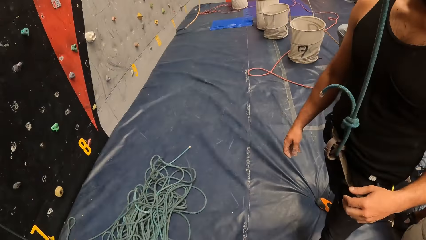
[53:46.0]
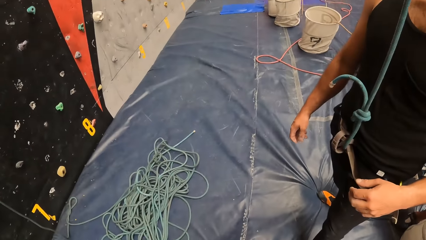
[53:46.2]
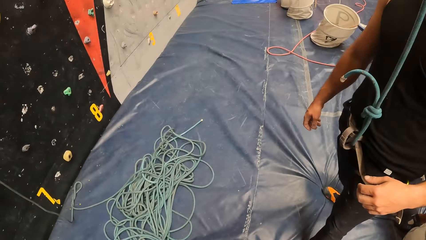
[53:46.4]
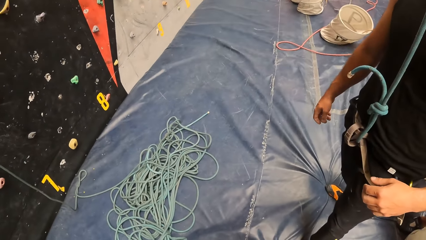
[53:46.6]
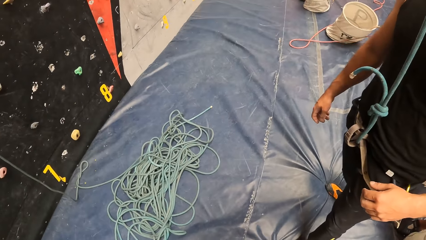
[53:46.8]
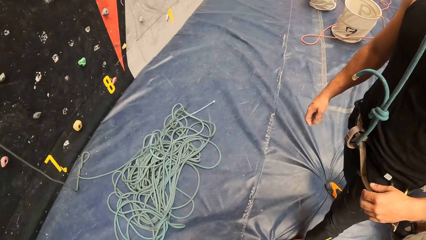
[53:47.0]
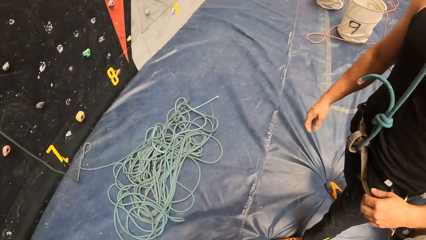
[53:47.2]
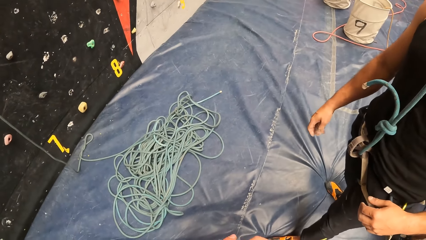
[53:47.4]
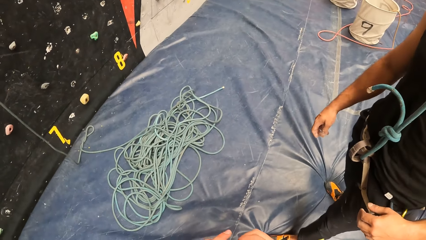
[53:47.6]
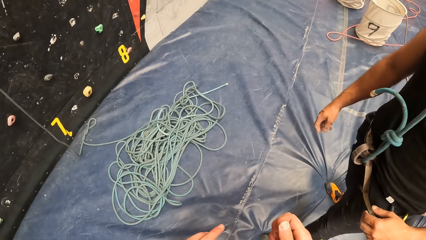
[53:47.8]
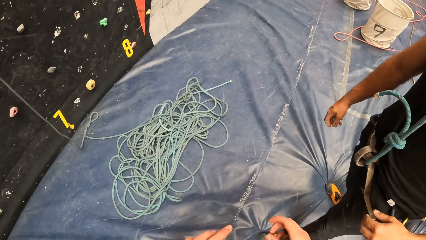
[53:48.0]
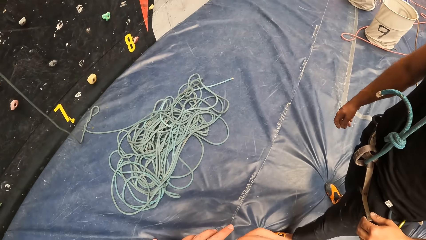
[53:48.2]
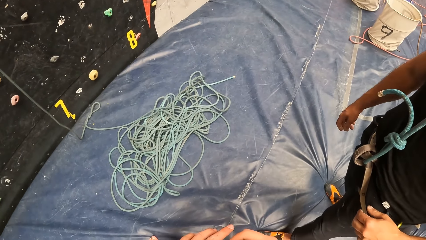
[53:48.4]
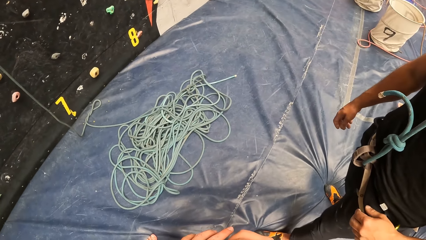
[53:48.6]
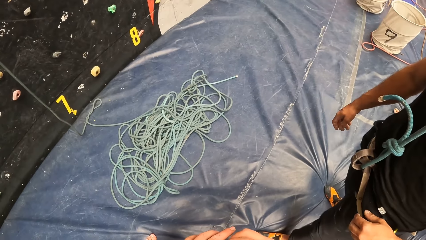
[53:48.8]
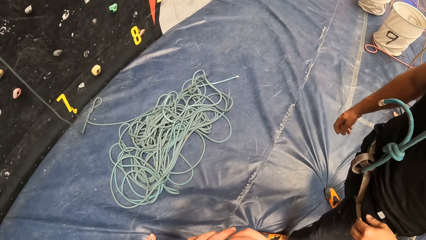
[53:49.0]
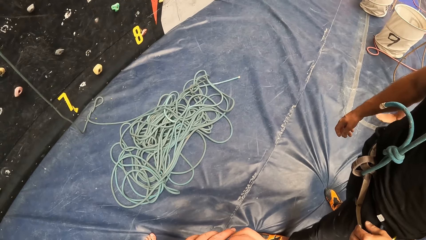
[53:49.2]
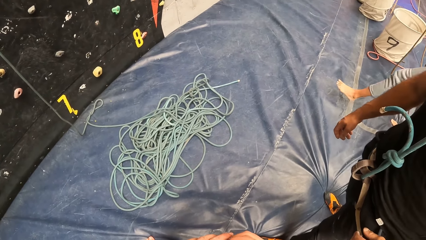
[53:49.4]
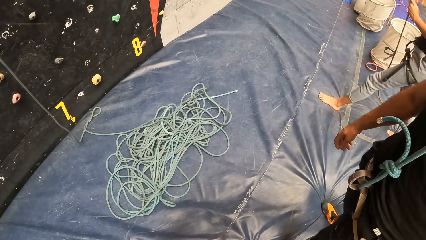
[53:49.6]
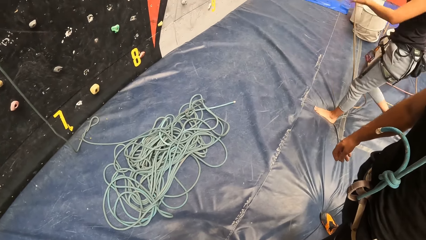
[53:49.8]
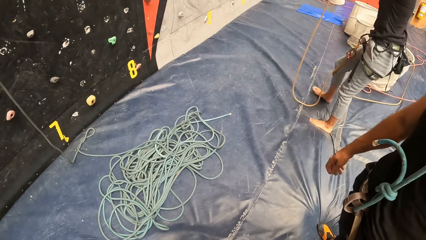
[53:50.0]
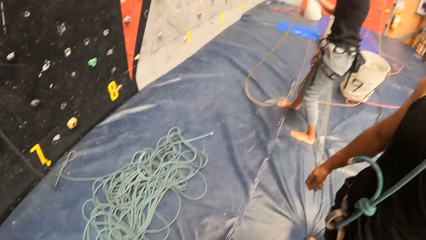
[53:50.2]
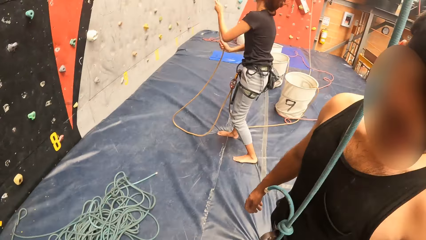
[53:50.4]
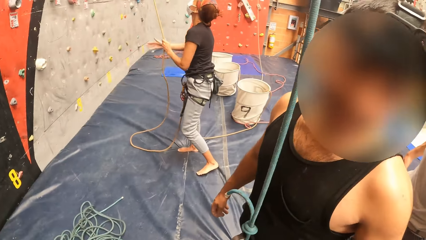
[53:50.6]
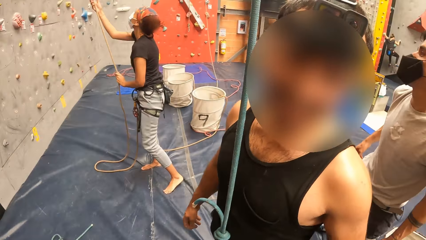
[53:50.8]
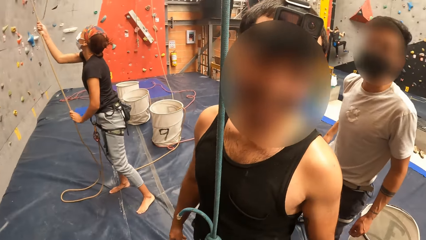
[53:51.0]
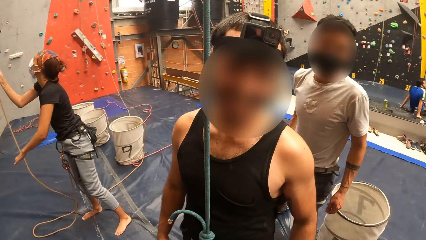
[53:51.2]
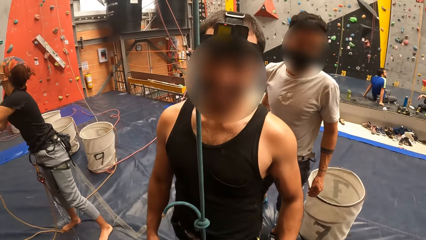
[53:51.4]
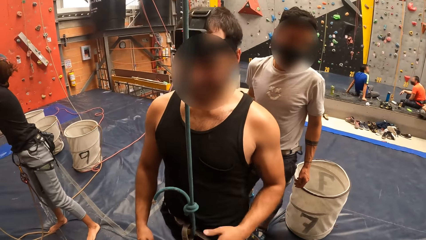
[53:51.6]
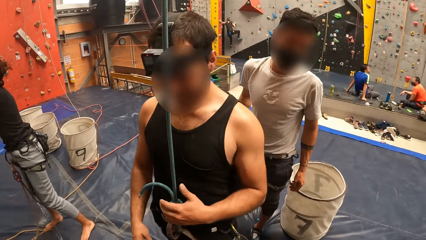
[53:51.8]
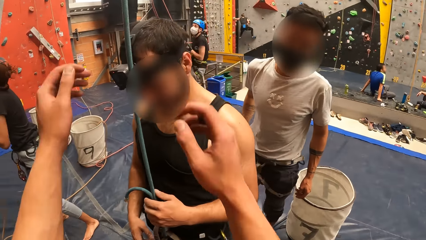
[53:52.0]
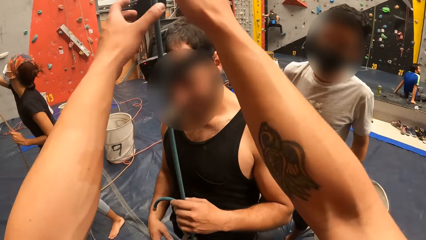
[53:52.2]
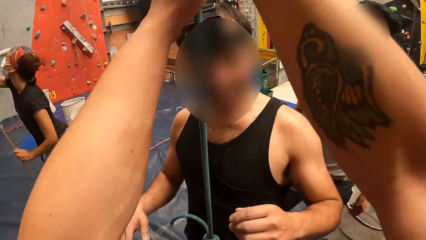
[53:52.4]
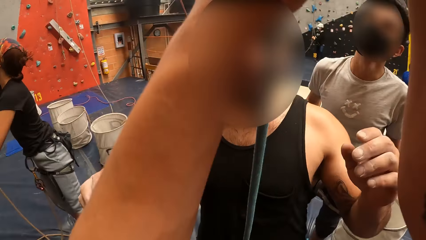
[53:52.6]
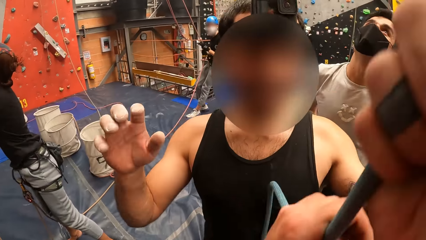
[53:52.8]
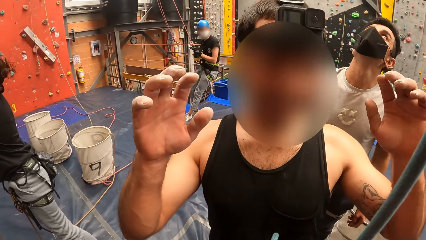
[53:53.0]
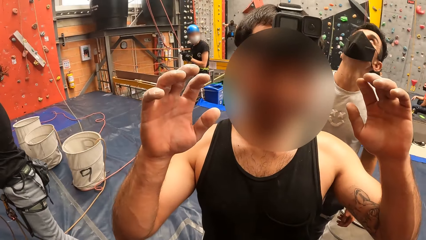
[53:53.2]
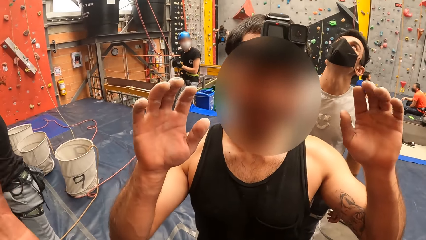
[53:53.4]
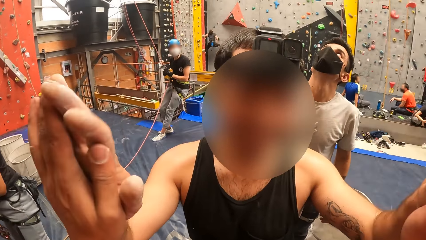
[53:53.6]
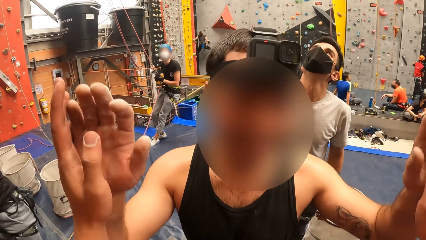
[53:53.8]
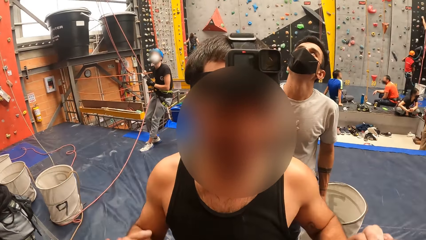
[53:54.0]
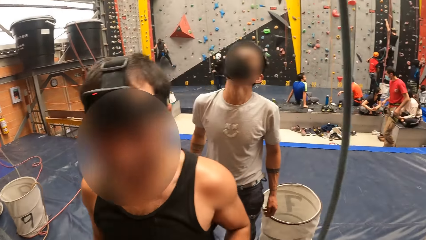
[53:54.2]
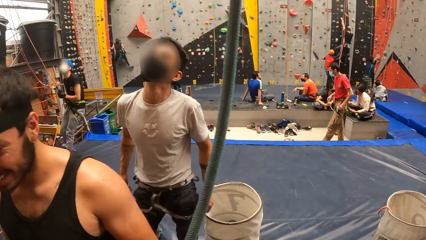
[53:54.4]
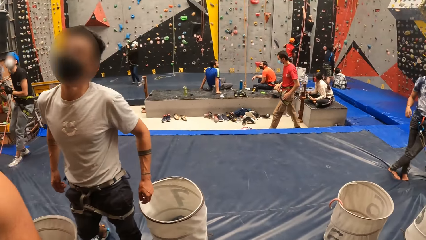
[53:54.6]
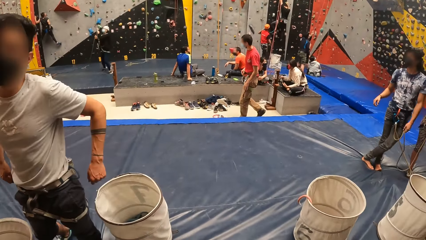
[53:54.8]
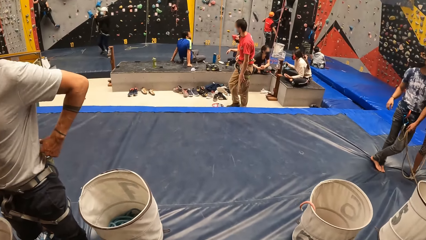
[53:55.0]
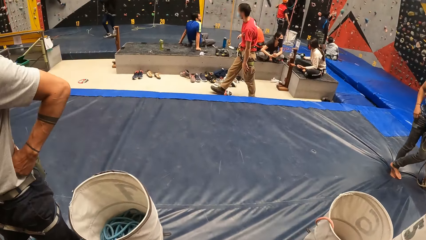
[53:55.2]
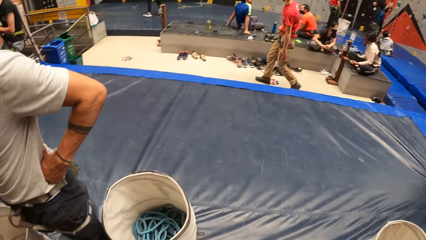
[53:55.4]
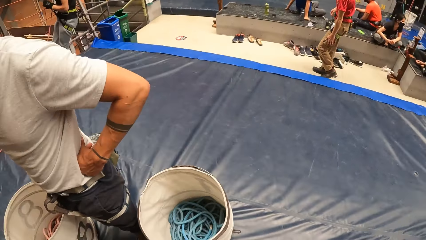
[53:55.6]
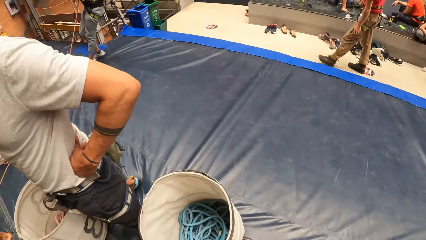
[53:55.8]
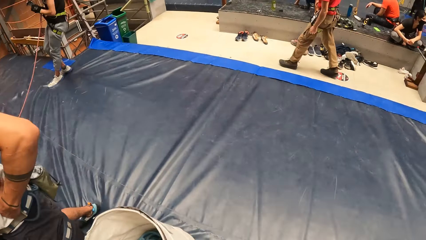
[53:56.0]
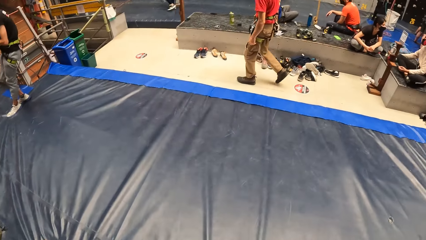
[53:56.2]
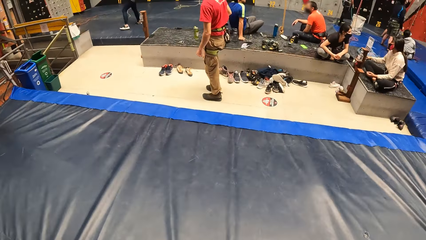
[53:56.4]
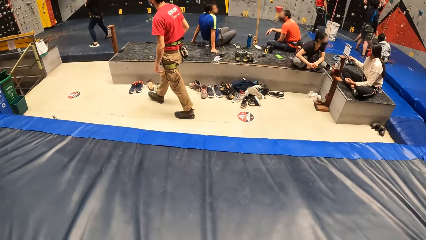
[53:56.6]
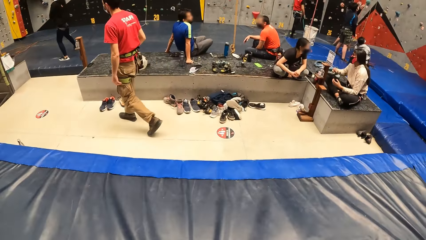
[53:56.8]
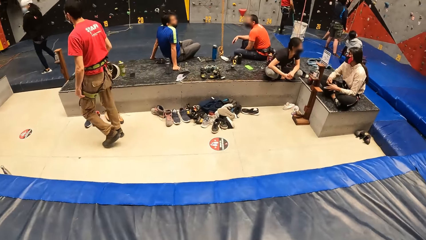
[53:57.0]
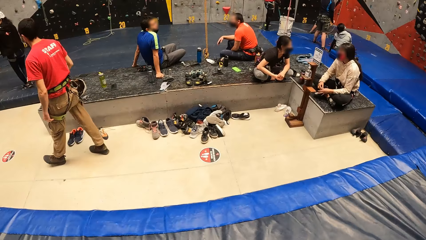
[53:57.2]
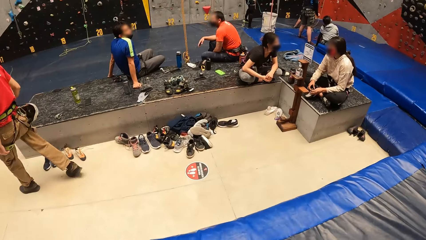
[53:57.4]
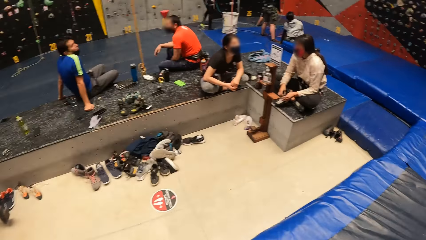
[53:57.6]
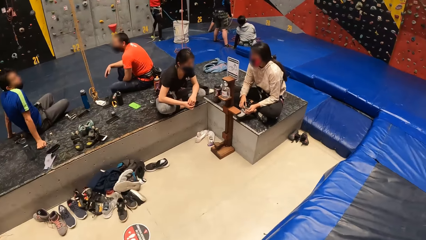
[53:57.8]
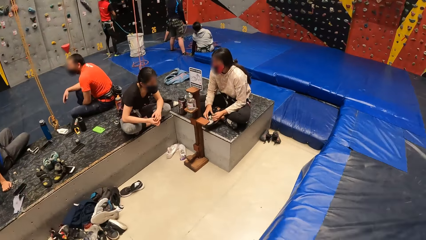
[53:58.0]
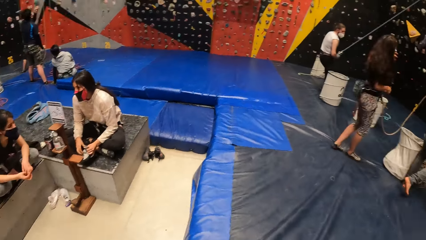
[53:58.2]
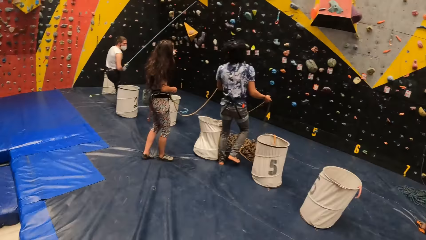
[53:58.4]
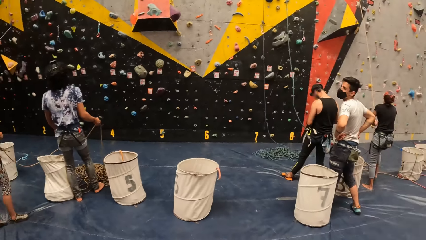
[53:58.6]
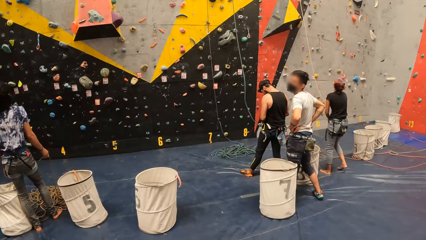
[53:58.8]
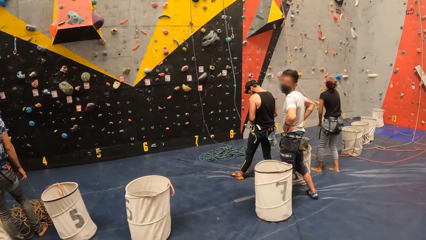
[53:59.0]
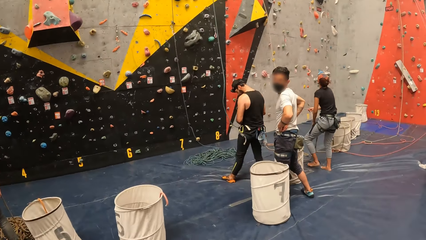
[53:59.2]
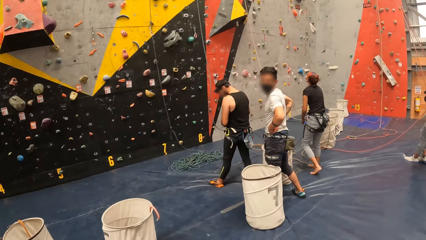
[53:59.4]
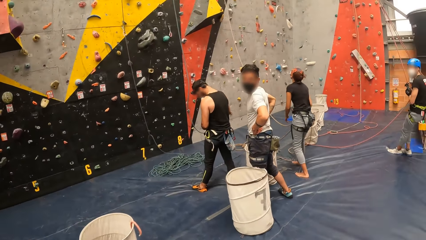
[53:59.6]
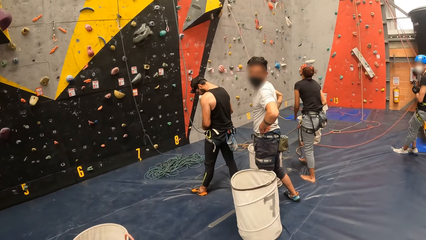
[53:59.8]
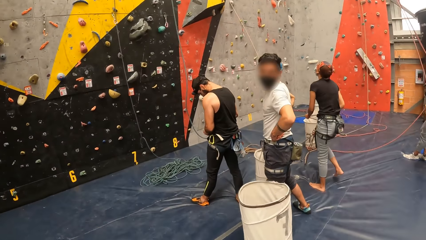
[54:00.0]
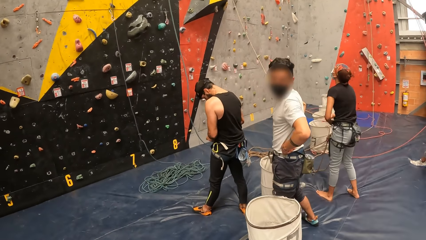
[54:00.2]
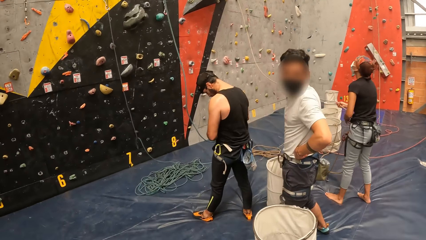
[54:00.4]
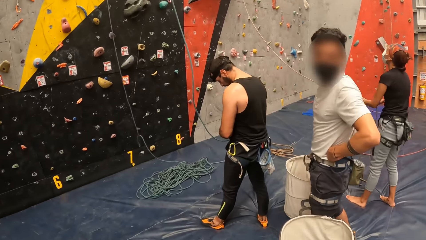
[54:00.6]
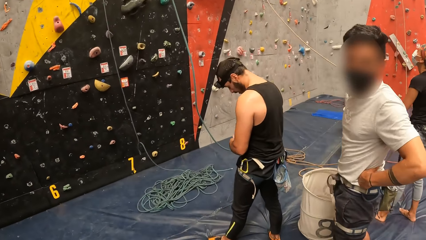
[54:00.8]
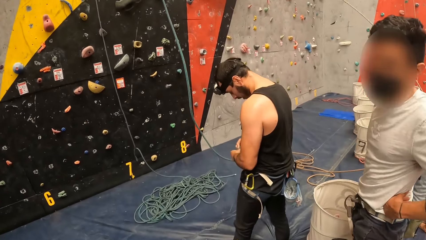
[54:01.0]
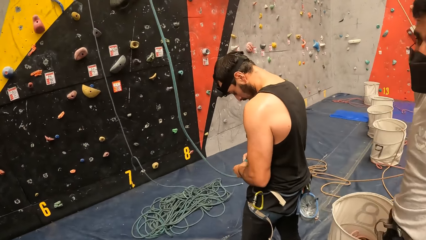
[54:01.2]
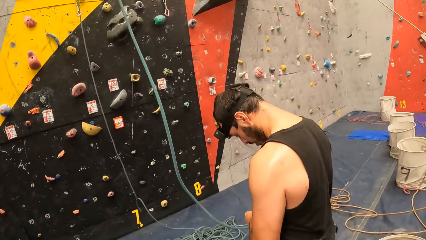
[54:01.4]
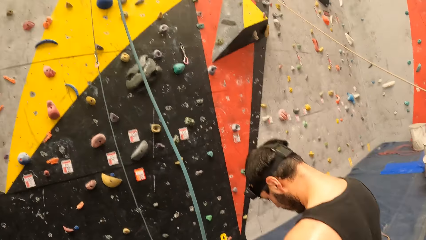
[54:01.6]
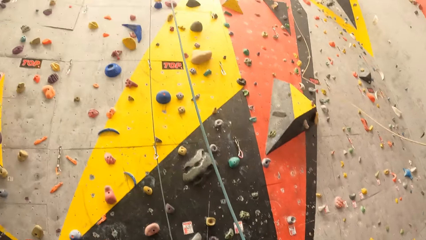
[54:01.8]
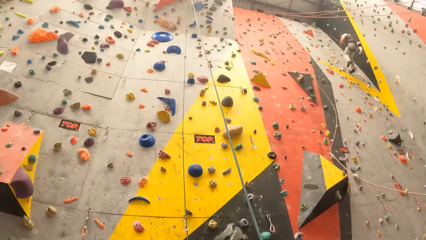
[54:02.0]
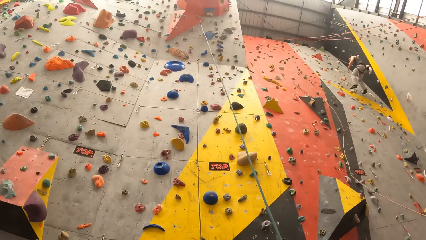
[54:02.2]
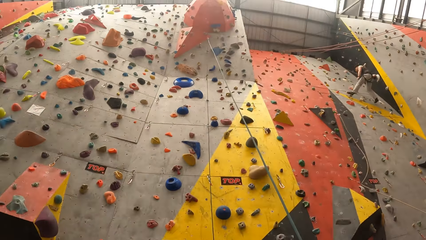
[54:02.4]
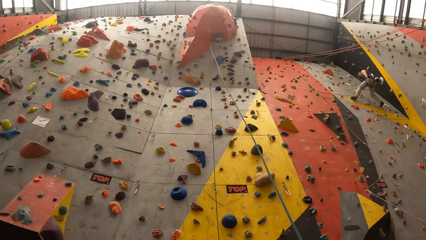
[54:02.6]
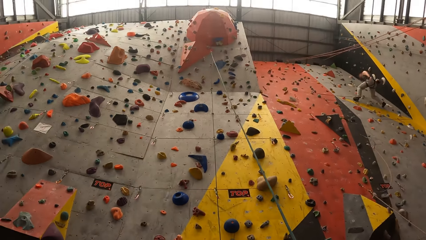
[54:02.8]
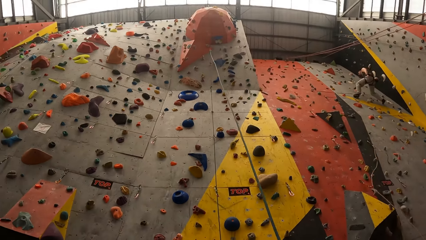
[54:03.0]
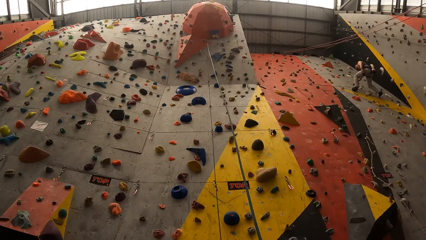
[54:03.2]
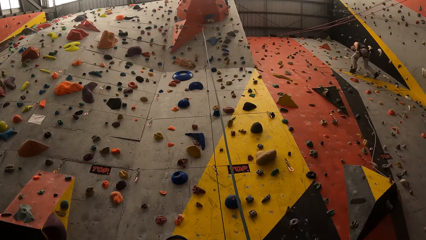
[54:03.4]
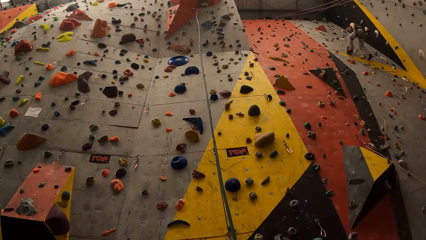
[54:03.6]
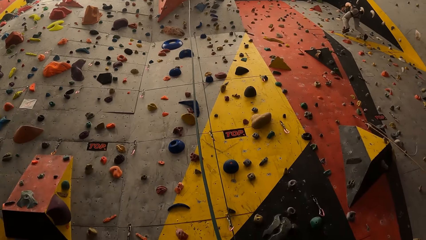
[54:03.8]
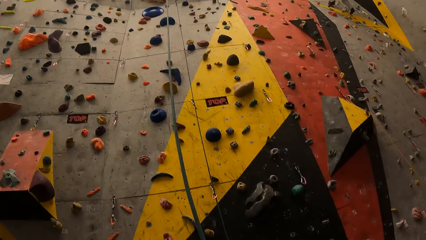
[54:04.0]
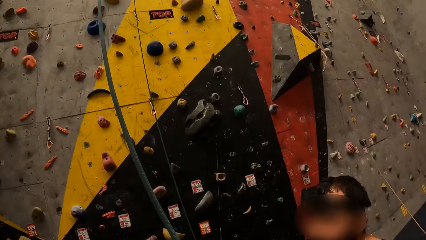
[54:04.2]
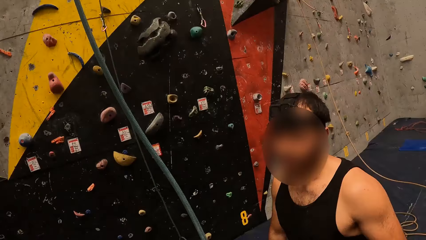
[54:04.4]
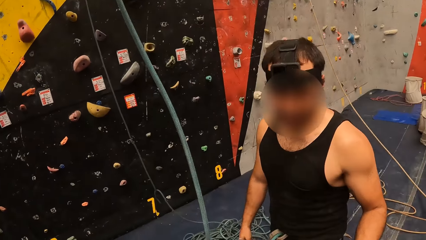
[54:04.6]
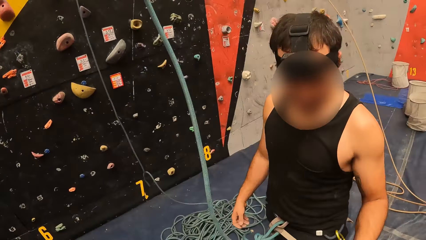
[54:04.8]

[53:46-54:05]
The camera wearer adjusts hands and holds the rope. A man lifts a hand. The camera wearer lifts his hand. He hits hands with the man. The man gestures out with his hand. The camera wearer looks around. He walks in the mountain climbing hall. He looks around the room. He walks in the mountain climbing hall. He looks up. He holds the rope.
